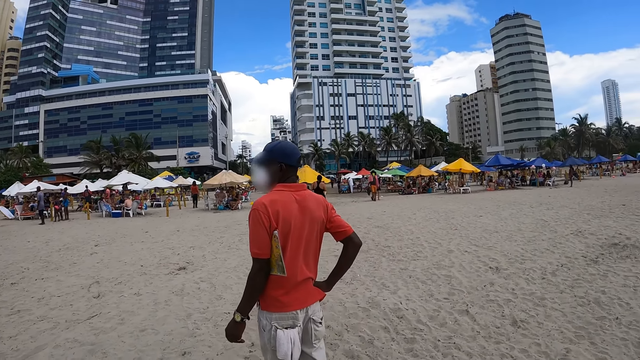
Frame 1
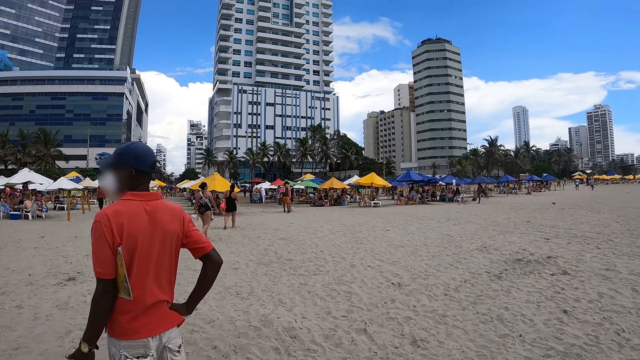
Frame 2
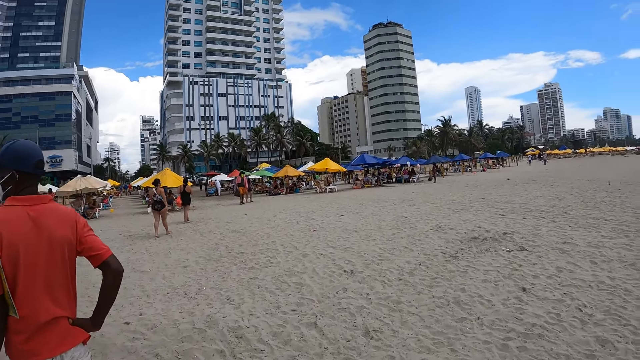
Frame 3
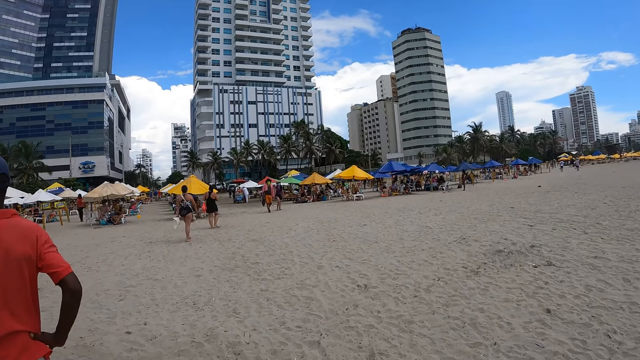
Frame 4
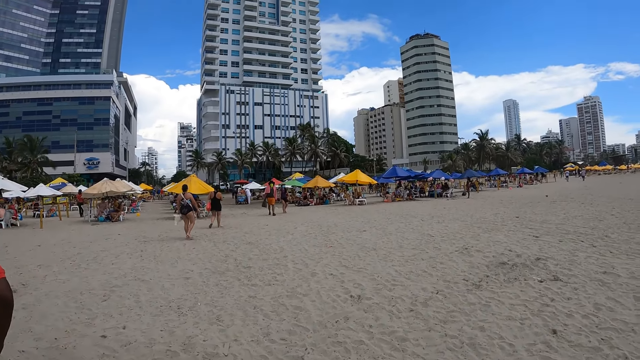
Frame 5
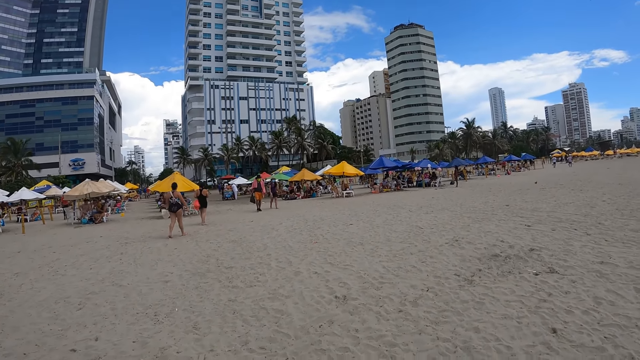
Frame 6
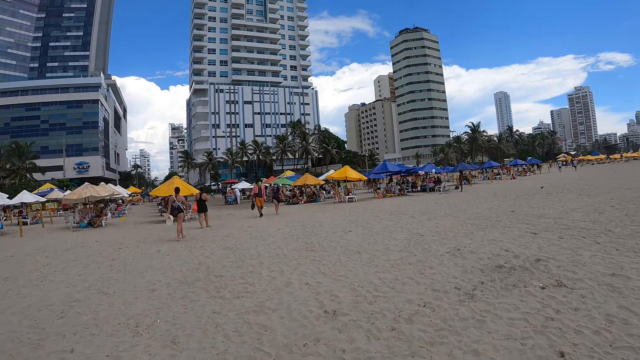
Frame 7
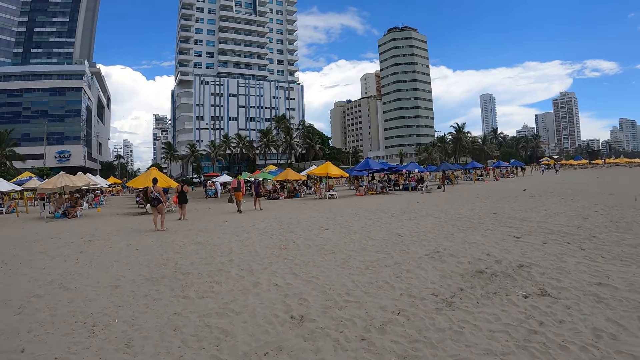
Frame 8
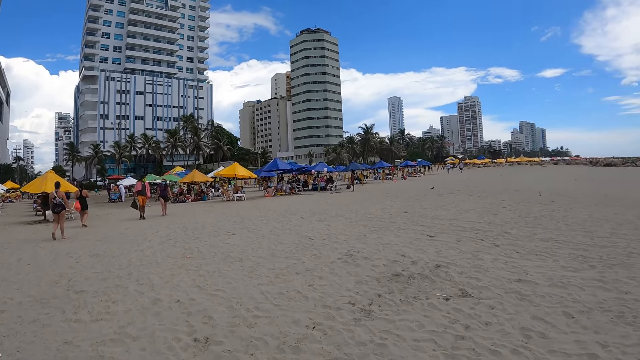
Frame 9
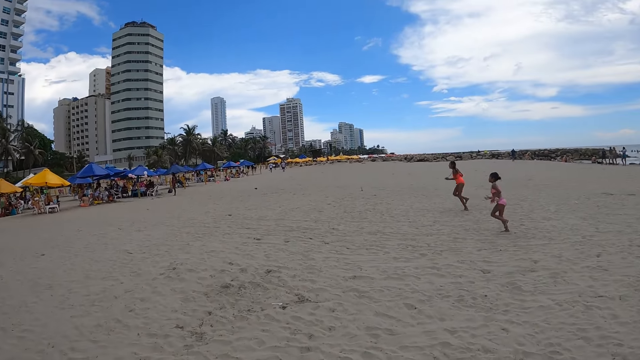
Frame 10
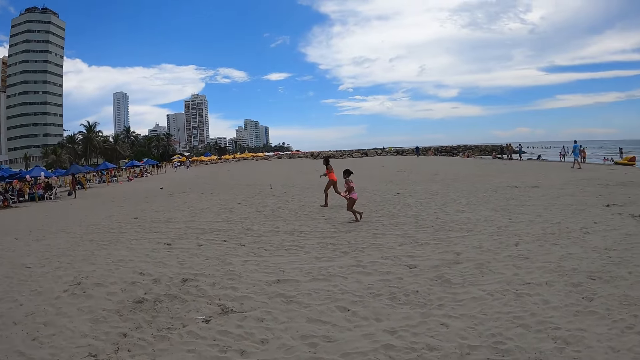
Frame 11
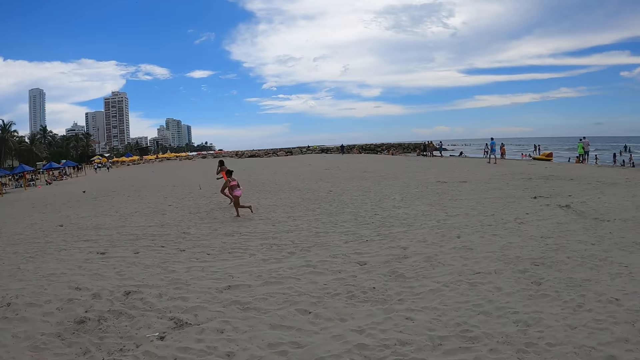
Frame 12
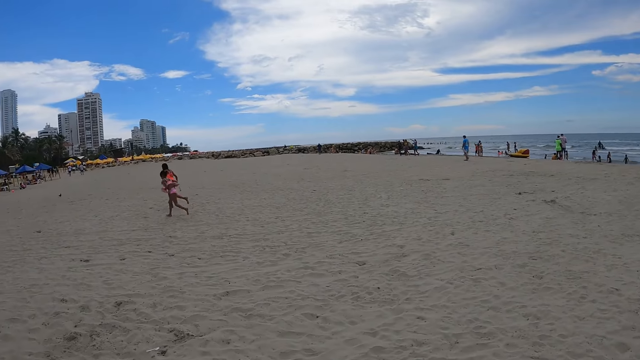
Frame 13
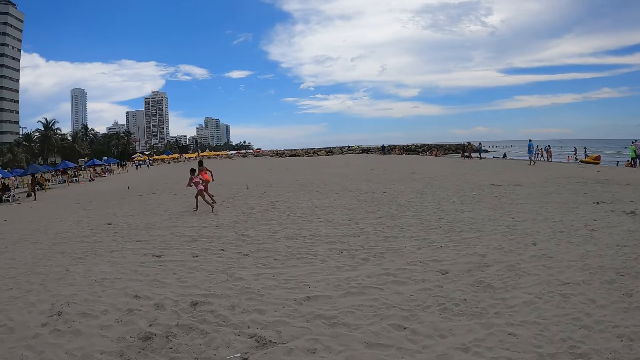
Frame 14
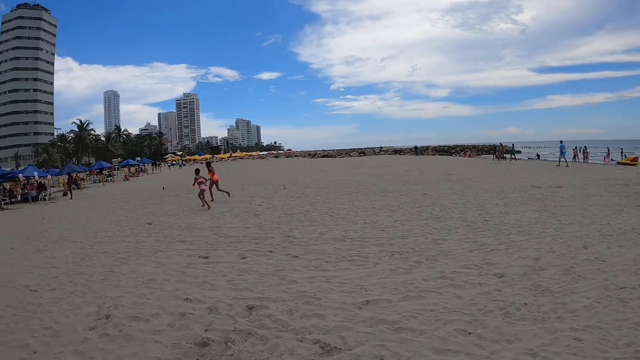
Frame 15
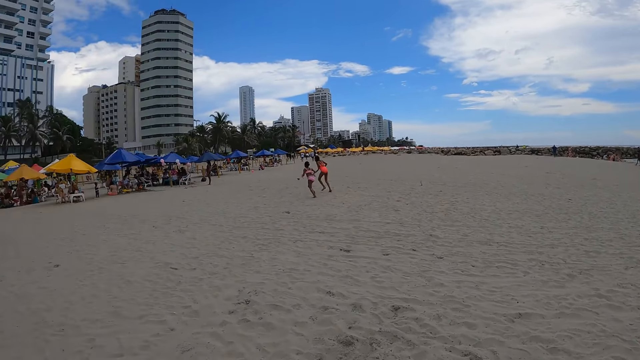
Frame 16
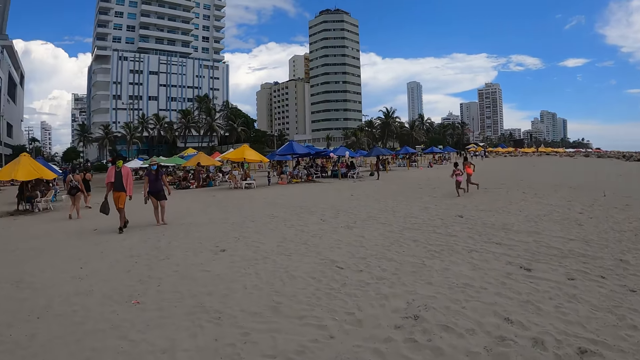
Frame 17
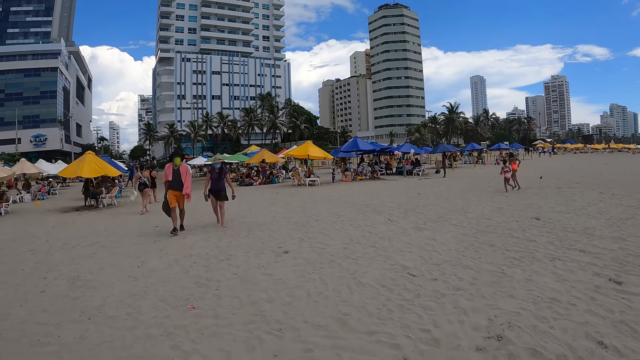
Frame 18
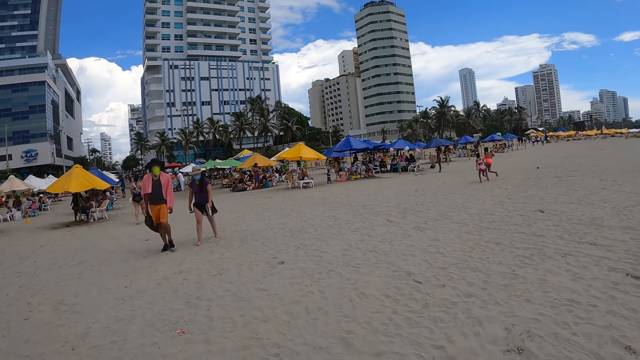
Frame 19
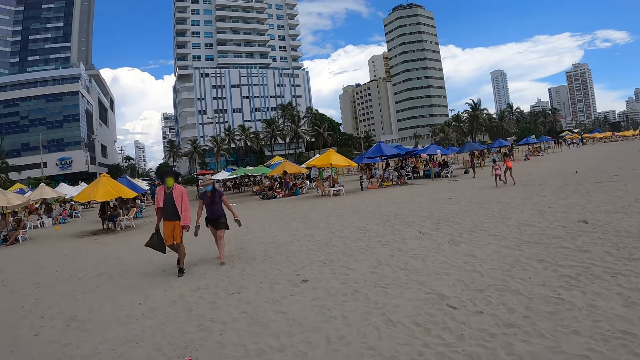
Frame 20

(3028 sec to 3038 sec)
The camera wearer walks around. They walk past the man. They move around the beach. They look around the beach.

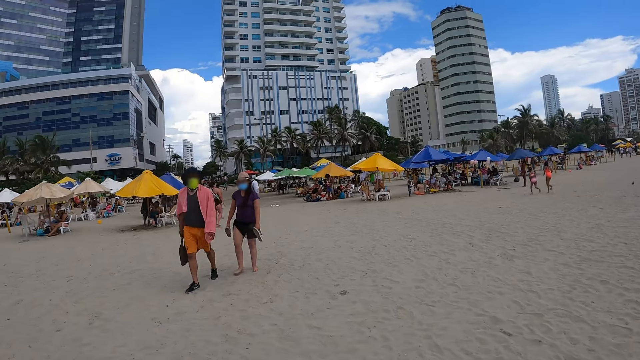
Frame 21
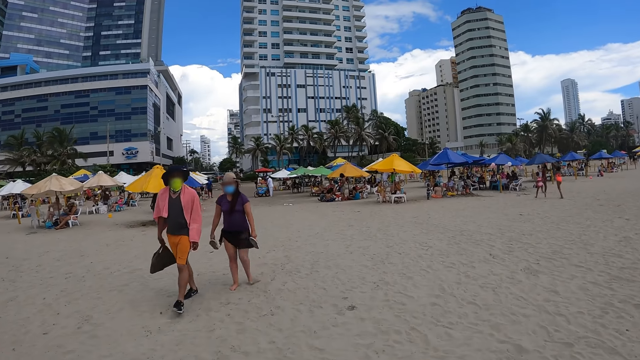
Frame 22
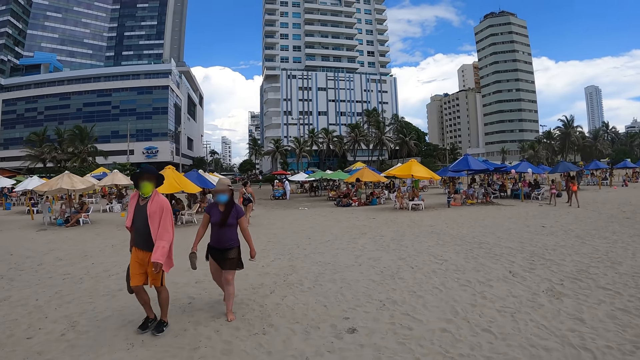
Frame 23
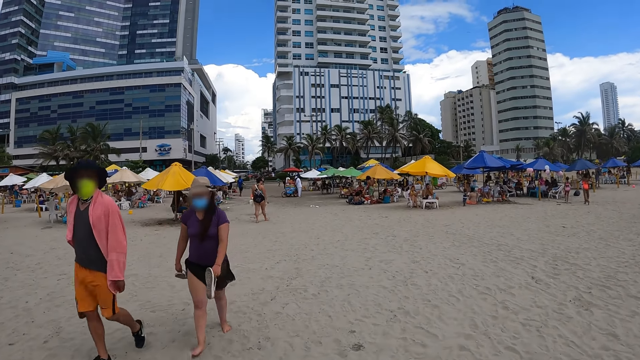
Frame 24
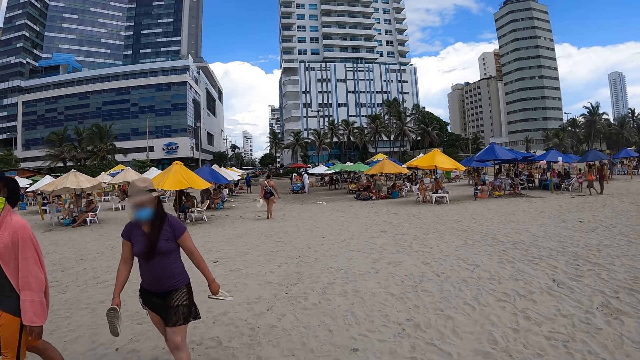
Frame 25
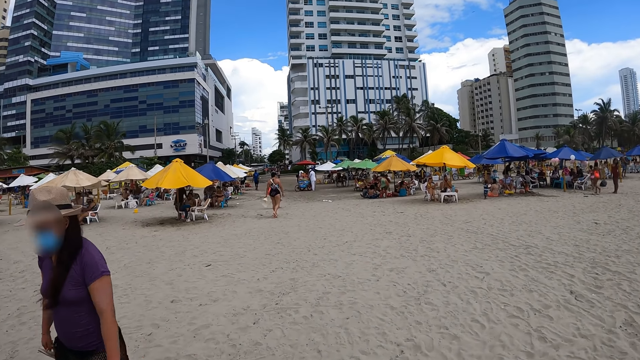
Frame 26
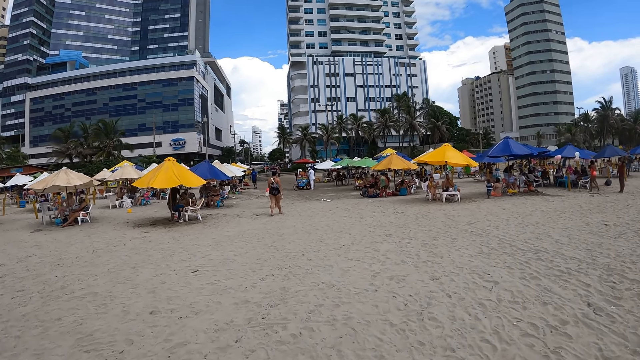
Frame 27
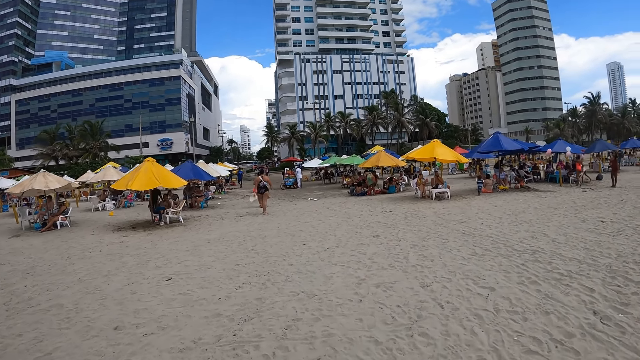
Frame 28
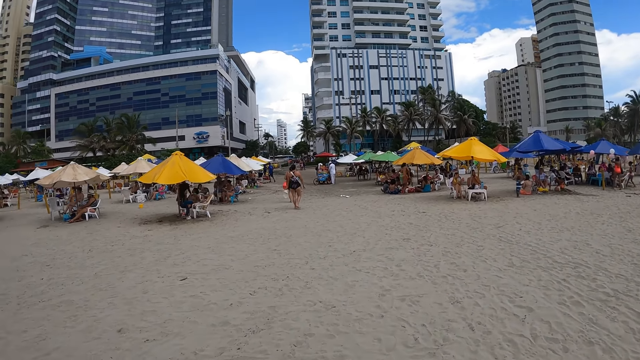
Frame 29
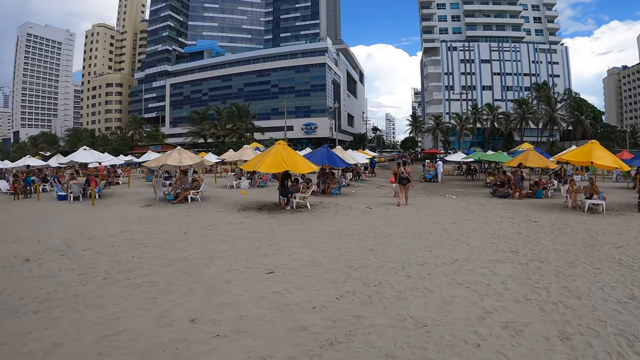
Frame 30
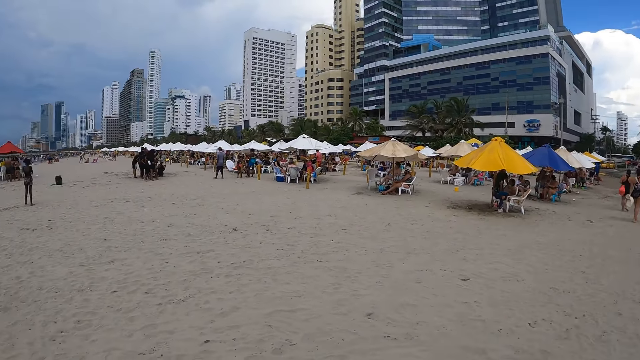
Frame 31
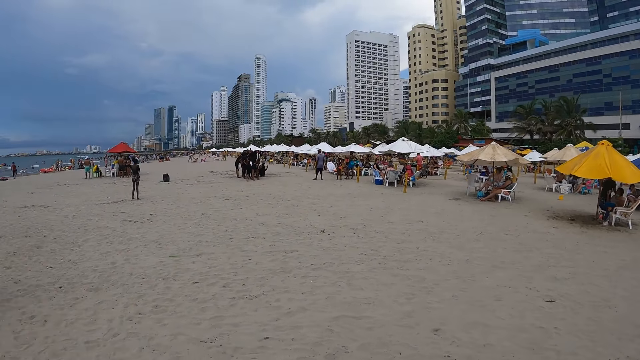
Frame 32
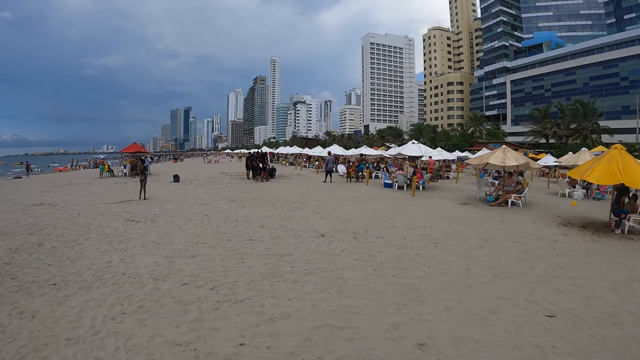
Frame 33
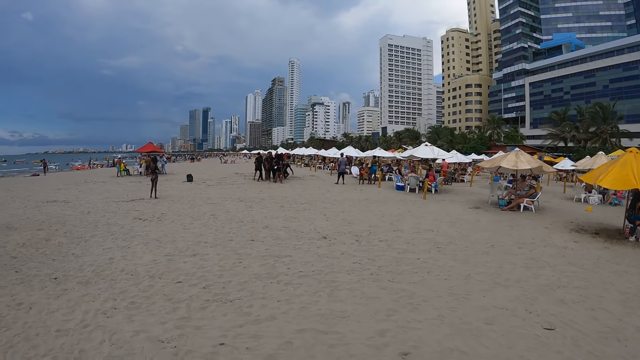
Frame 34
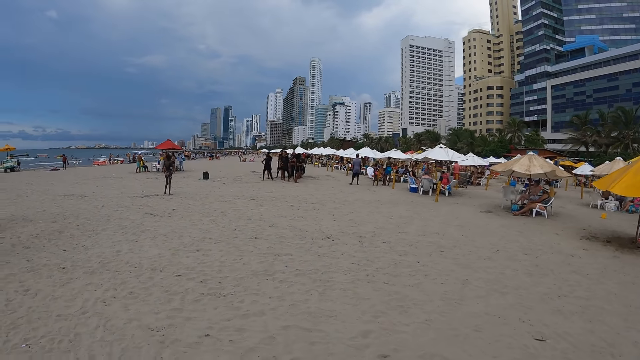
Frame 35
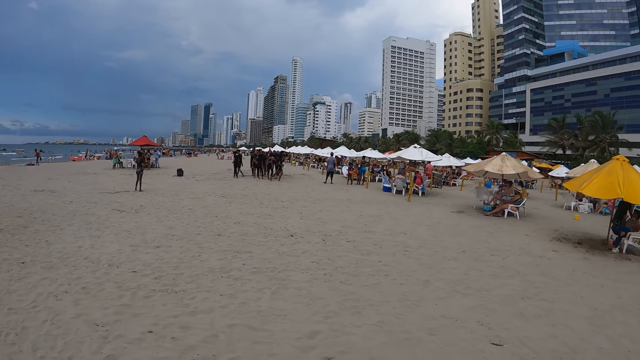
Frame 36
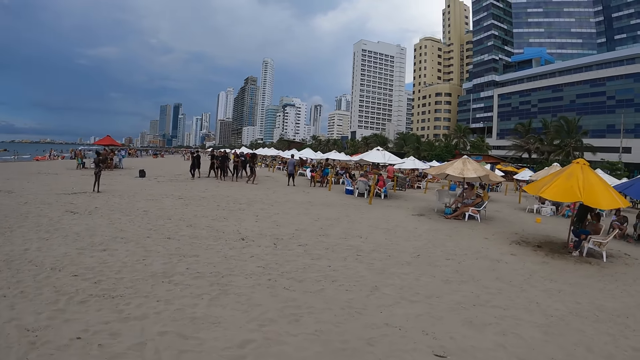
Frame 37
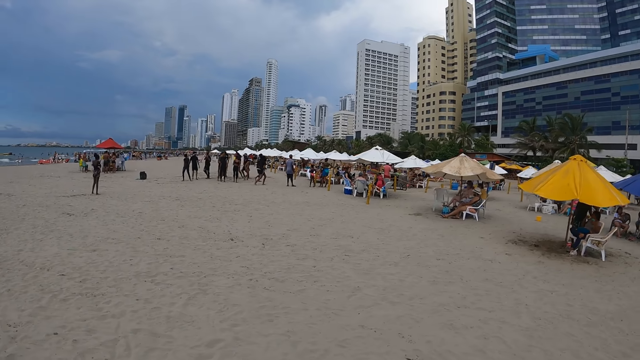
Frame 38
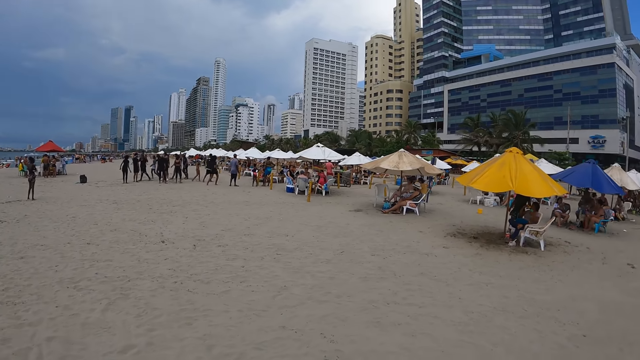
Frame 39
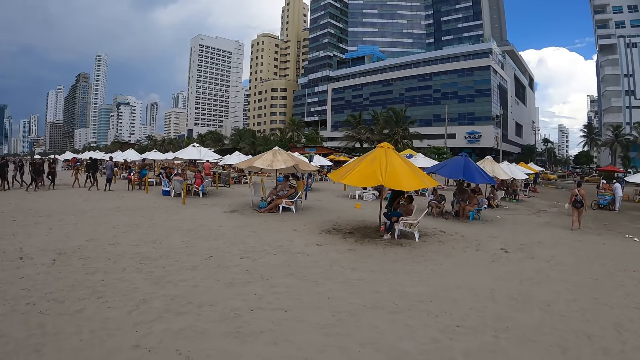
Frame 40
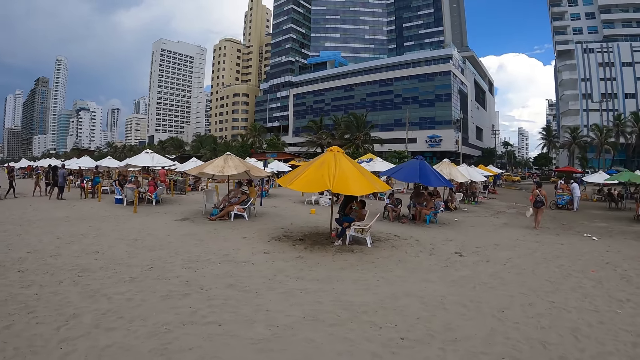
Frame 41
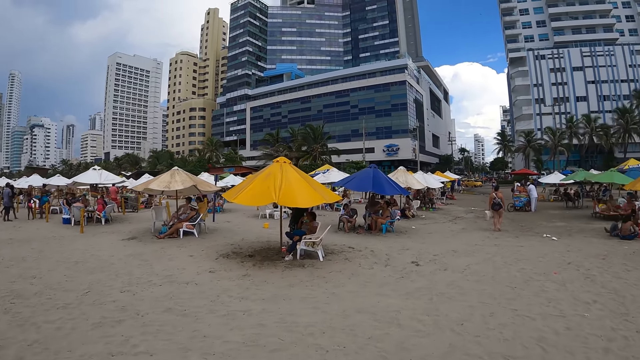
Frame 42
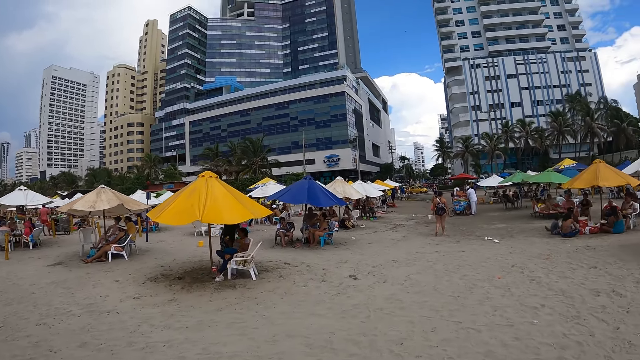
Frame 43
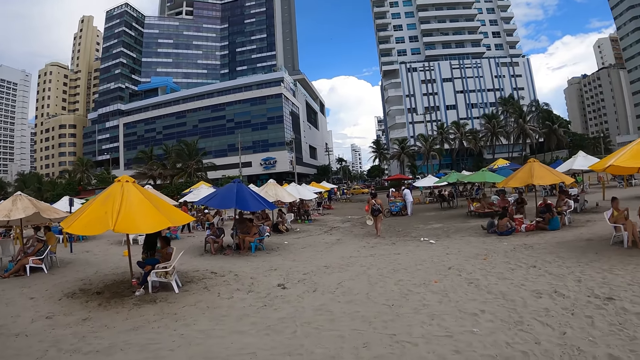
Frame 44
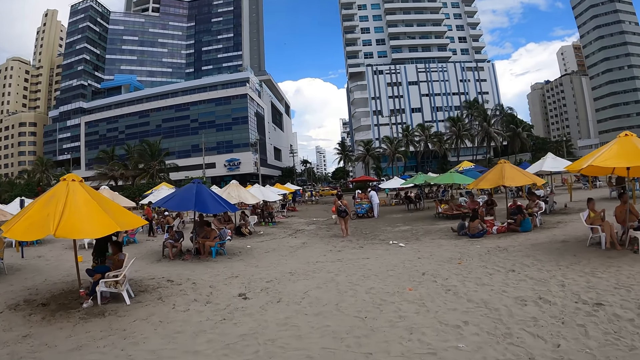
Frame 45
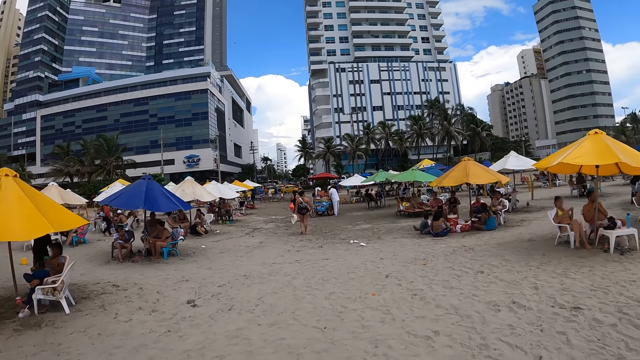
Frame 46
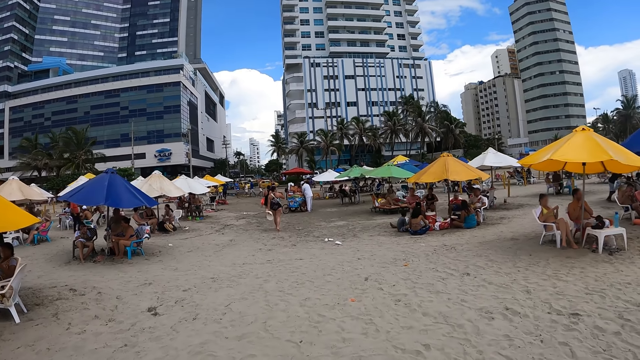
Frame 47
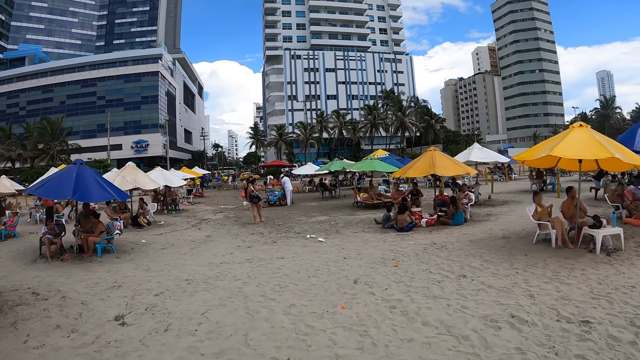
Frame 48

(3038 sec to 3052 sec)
A lady and a man walk past the camera wearer.
